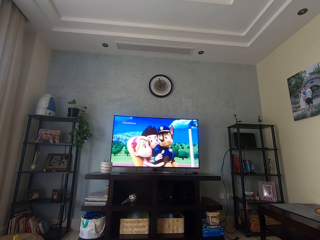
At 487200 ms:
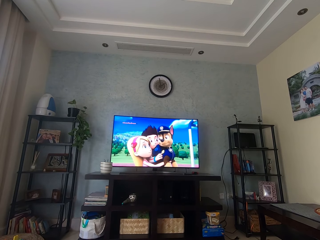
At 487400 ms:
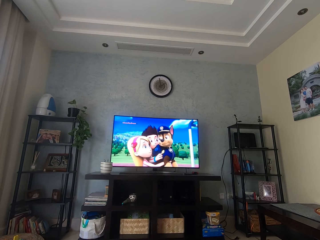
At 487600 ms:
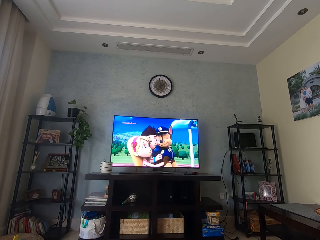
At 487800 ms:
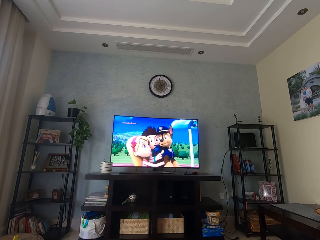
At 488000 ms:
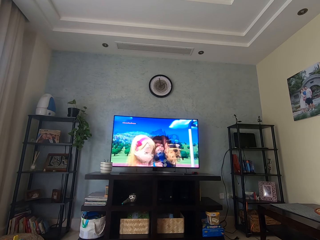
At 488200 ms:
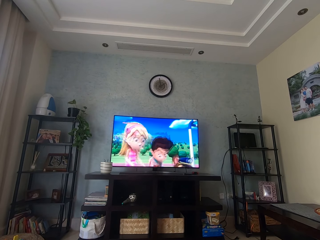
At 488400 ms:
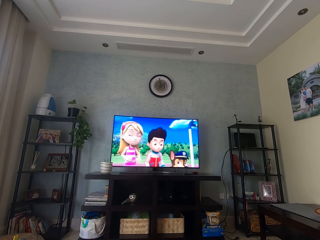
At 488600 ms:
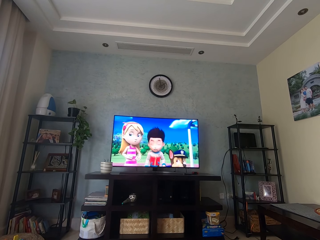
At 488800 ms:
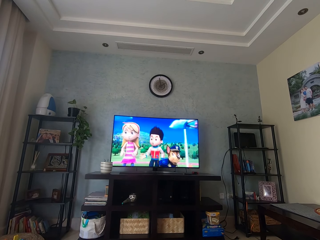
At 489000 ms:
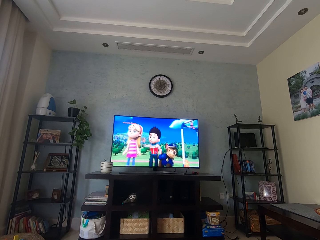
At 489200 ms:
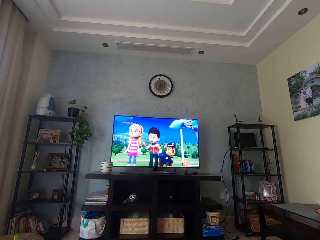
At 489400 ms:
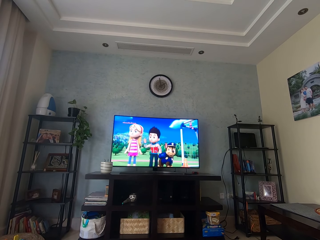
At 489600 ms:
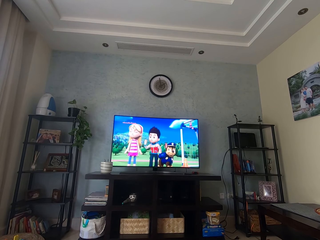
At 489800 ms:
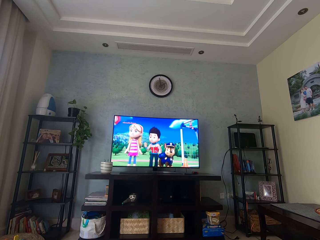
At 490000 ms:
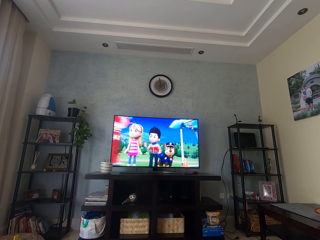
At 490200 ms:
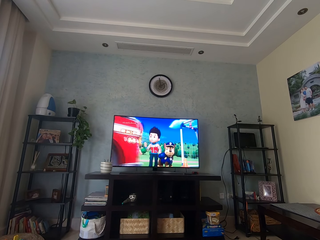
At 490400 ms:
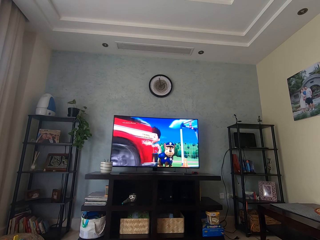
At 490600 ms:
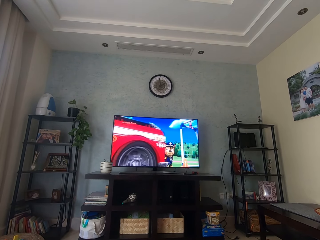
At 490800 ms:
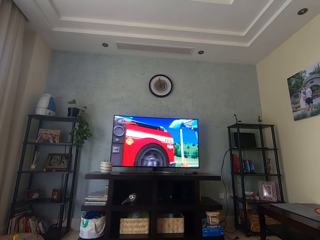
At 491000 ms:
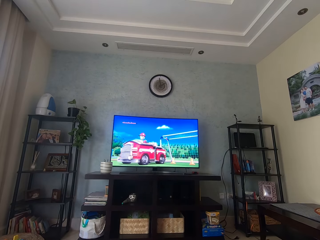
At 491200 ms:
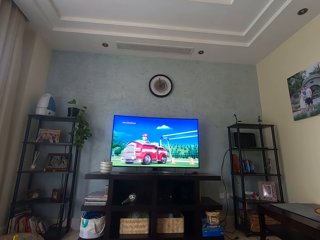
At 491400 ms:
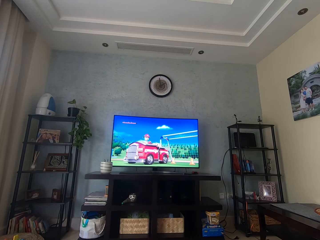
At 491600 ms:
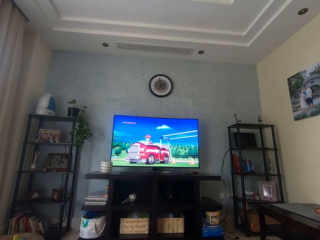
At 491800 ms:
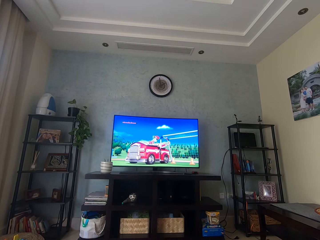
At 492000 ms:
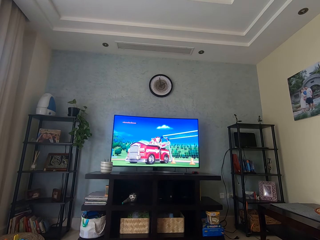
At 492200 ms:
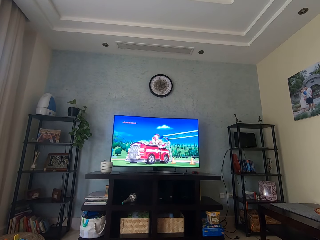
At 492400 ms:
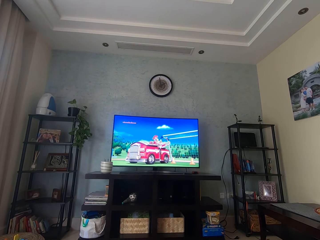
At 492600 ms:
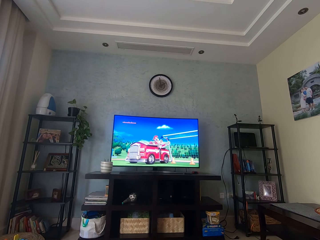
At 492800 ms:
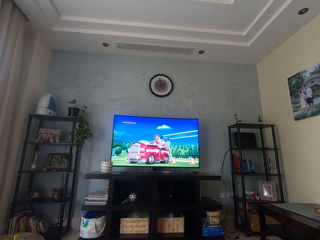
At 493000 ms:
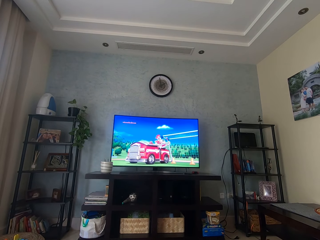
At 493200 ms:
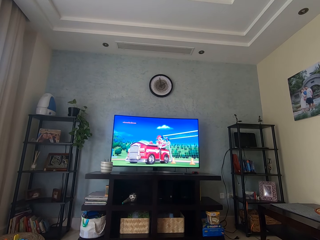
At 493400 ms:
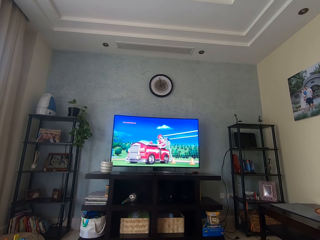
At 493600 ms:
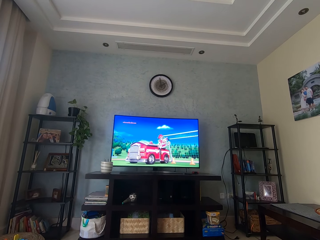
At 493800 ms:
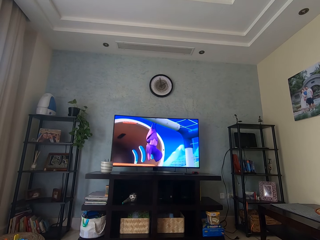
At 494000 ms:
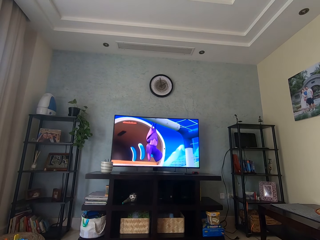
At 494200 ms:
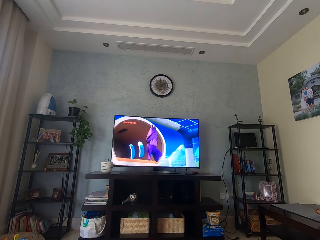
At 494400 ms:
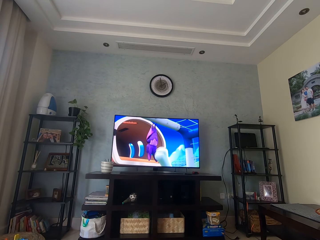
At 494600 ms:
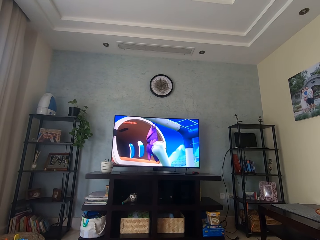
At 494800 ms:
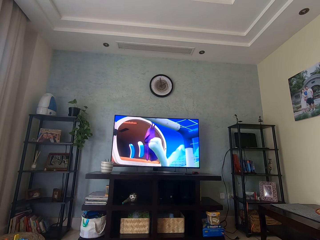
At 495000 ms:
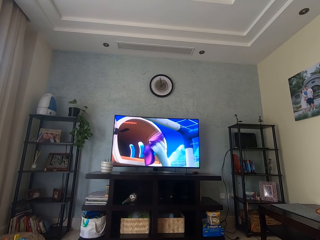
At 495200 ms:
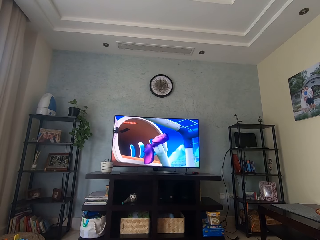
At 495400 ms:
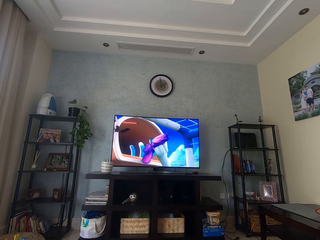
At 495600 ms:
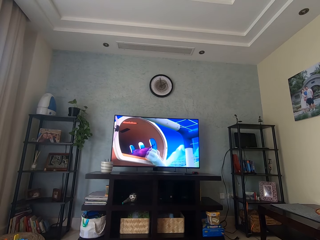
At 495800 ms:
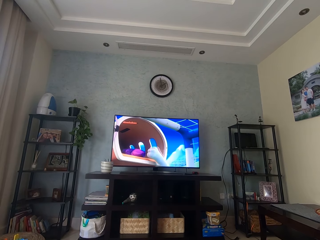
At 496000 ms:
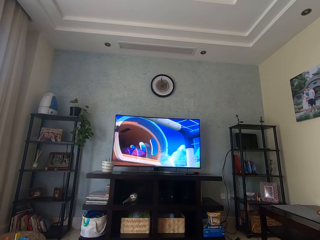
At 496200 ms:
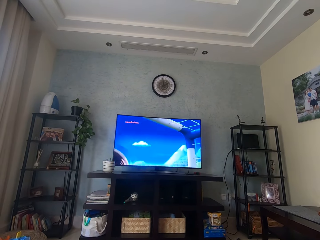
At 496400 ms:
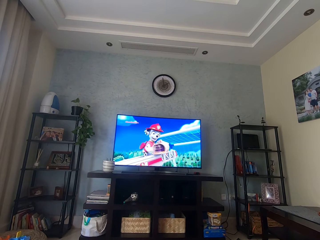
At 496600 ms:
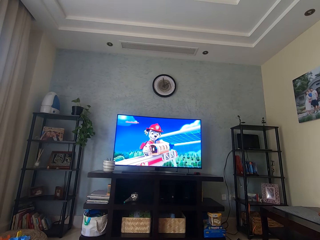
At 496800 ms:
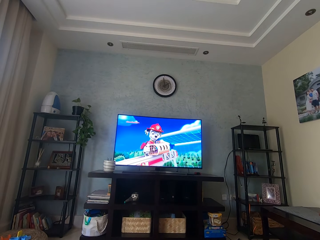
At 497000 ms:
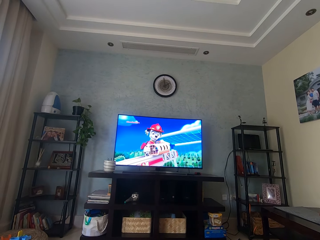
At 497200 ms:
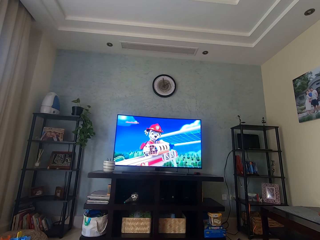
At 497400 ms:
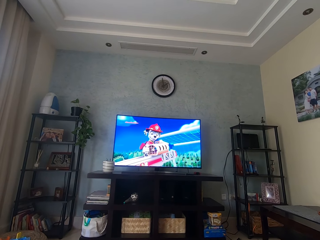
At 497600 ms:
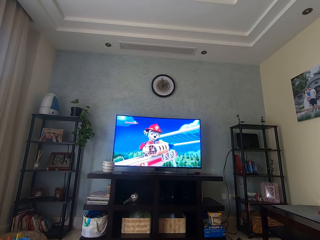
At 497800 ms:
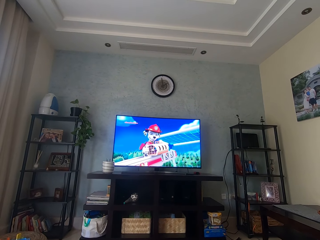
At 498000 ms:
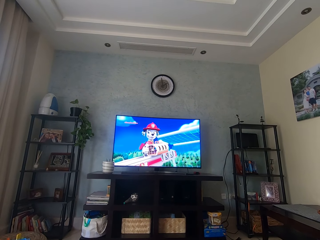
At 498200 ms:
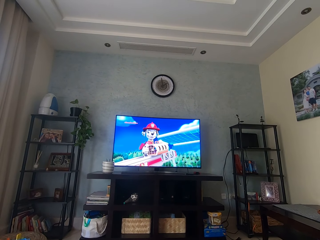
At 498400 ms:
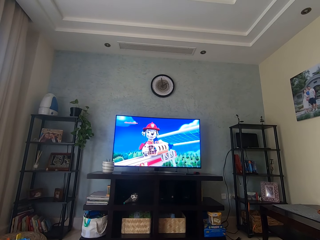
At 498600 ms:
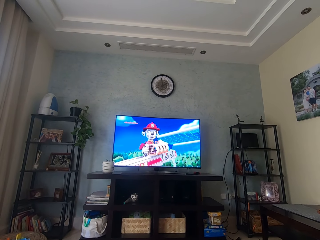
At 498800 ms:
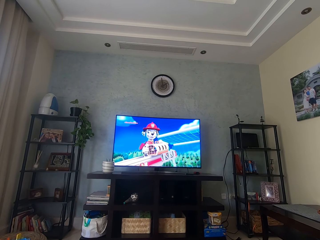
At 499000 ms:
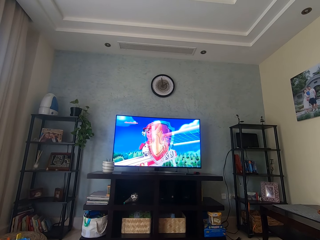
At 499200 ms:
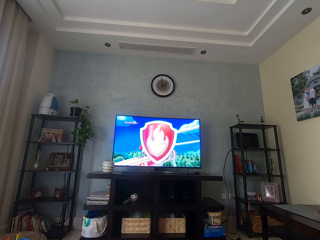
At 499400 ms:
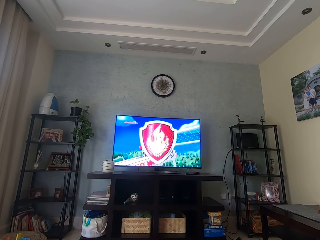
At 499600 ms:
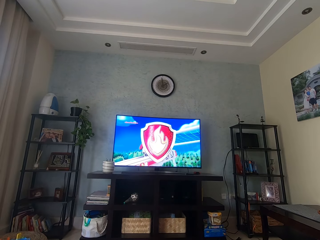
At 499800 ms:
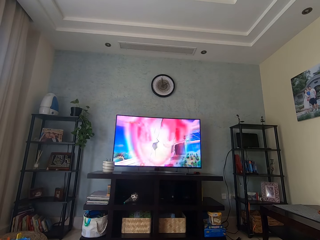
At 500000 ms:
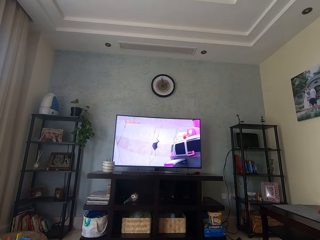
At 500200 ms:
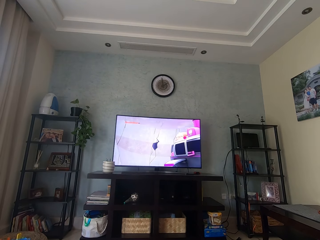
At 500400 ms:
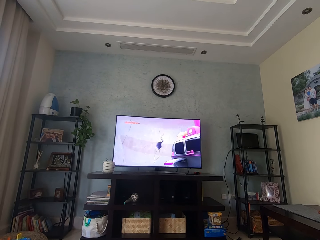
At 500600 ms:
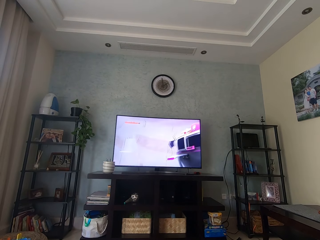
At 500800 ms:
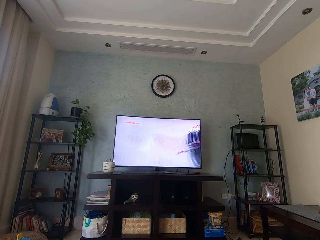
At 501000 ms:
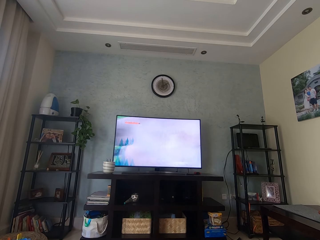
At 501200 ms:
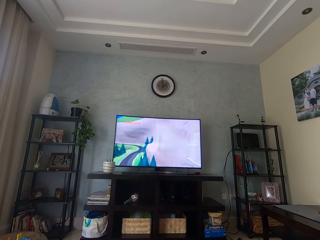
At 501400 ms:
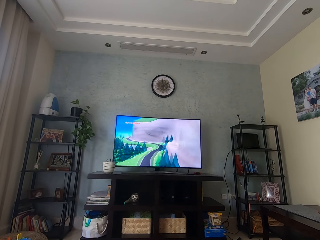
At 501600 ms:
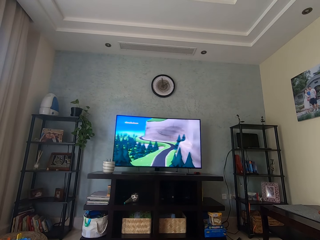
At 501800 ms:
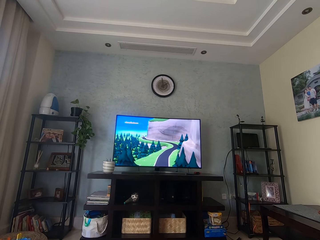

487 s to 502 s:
The camera wearer watches television. They watch television again.

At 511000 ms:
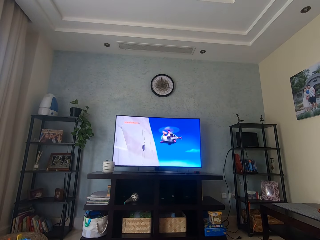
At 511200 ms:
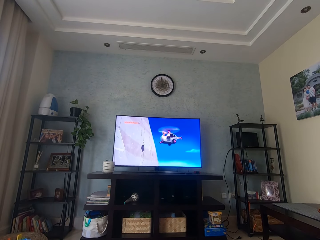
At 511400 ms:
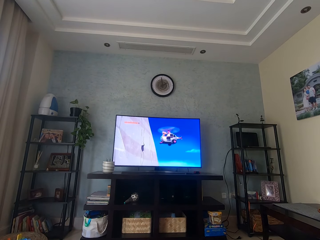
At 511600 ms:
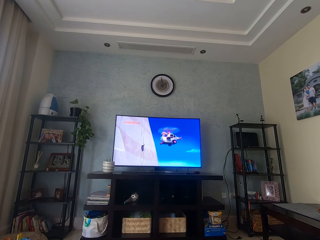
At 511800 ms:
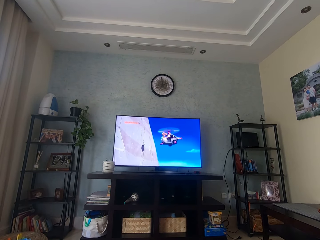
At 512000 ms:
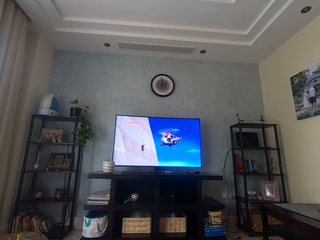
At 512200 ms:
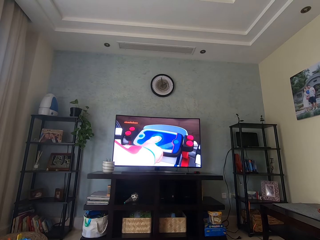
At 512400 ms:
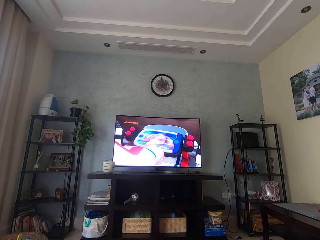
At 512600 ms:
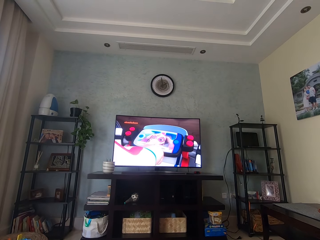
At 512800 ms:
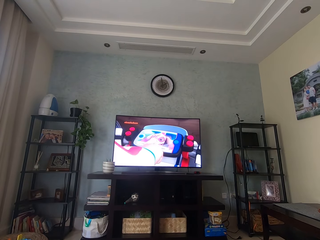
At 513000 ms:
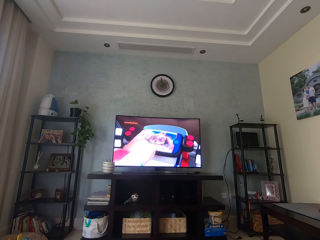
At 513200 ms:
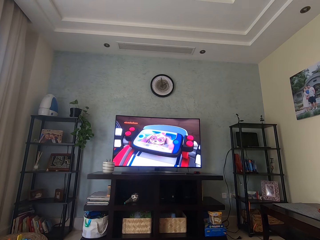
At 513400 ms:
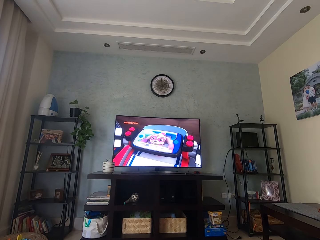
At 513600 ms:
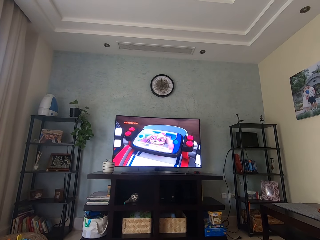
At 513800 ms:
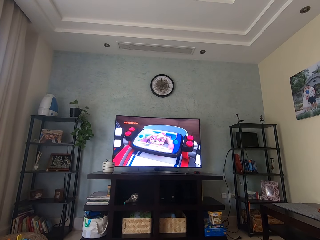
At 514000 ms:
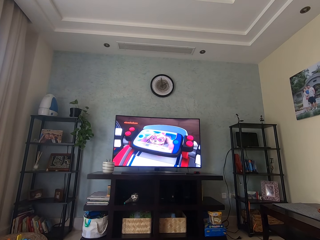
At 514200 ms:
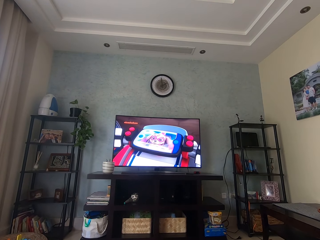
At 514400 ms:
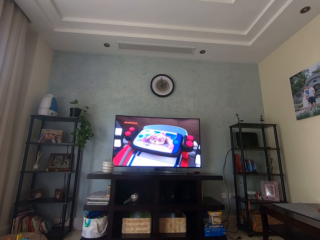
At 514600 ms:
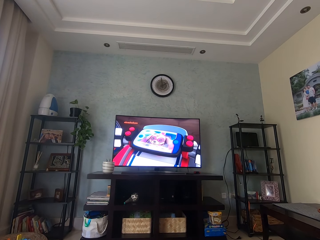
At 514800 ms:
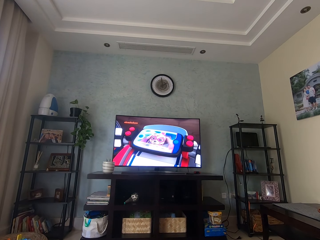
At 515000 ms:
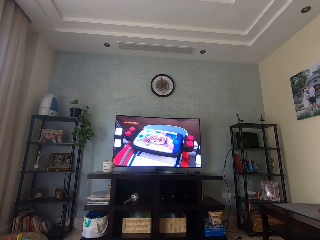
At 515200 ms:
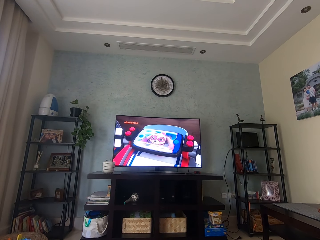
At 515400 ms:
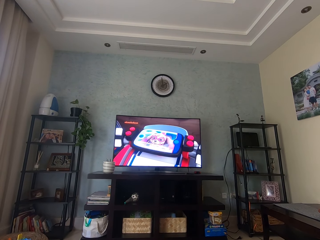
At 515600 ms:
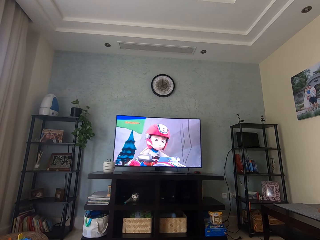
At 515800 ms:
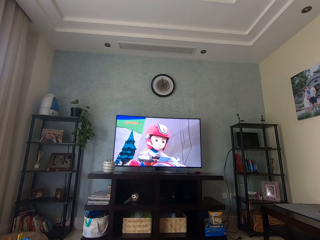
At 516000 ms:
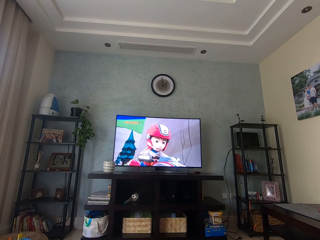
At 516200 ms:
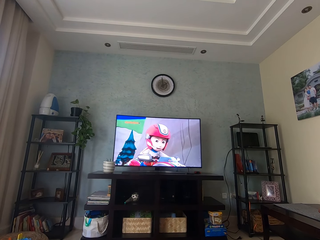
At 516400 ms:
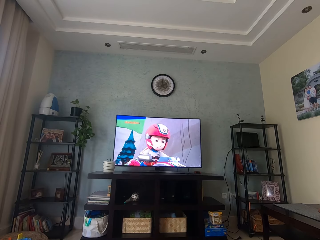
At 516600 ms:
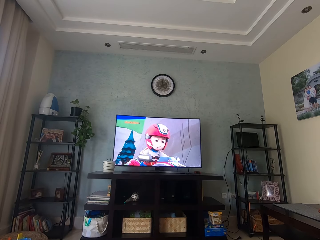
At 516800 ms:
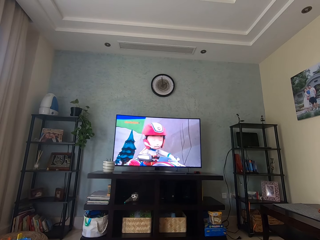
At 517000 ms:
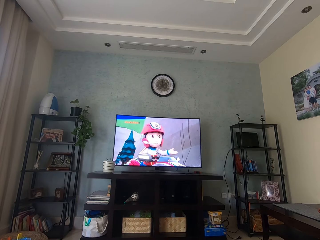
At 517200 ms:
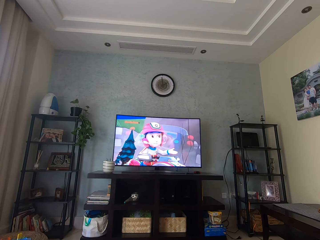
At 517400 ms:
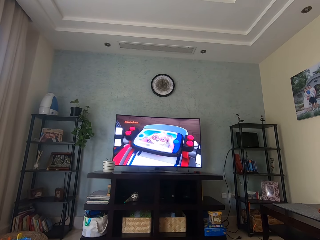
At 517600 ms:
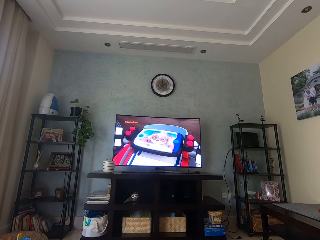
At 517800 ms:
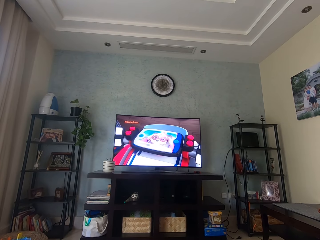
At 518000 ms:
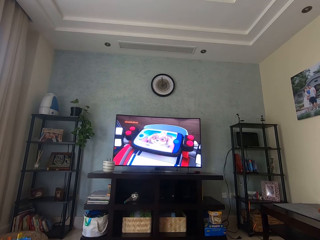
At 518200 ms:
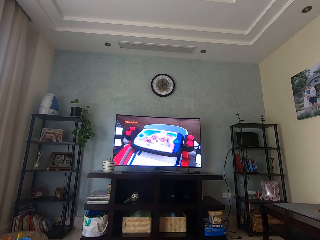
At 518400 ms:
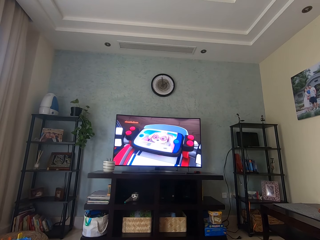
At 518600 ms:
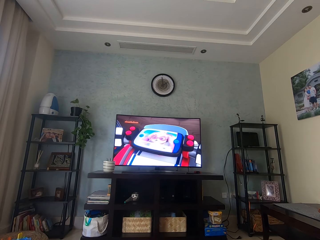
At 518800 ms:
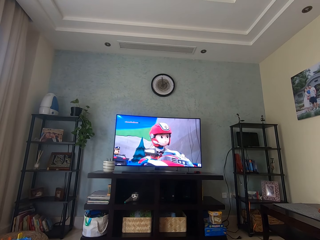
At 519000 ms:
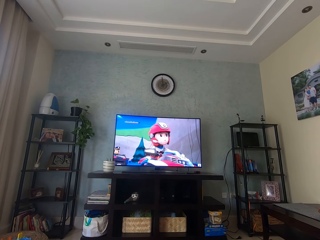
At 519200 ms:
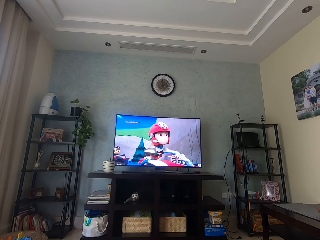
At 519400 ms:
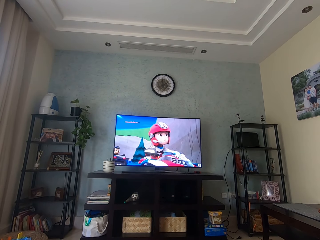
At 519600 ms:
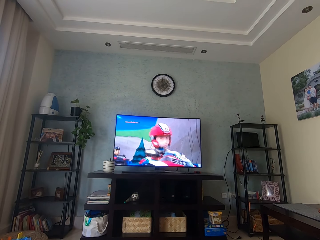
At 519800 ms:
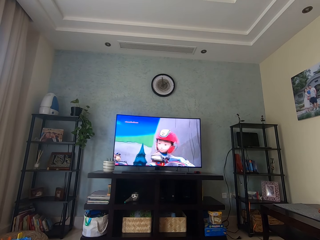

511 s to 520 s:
The camera wearer watches television.
